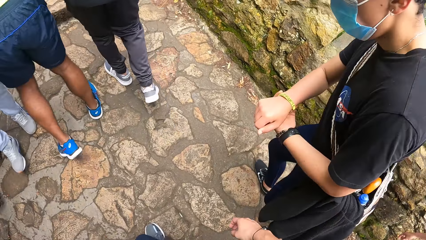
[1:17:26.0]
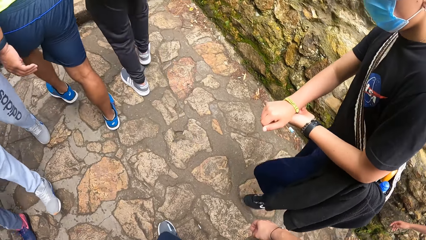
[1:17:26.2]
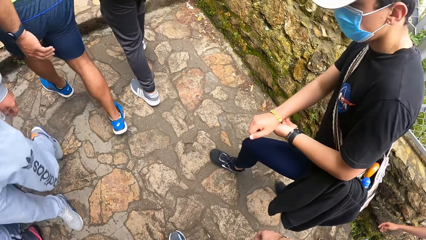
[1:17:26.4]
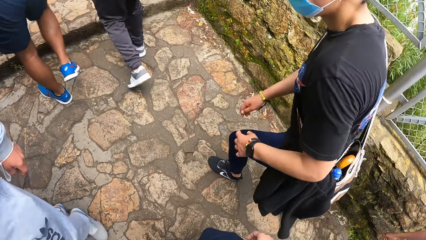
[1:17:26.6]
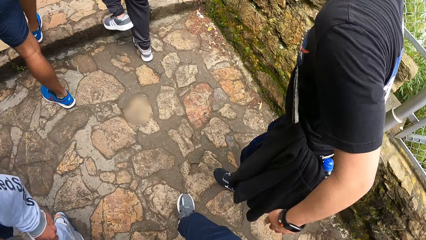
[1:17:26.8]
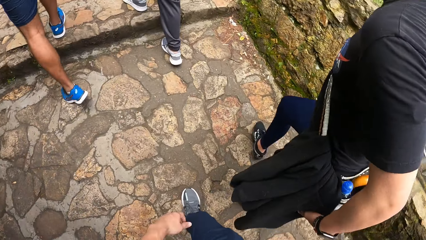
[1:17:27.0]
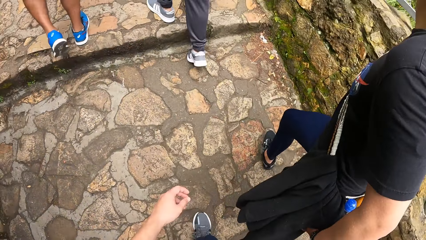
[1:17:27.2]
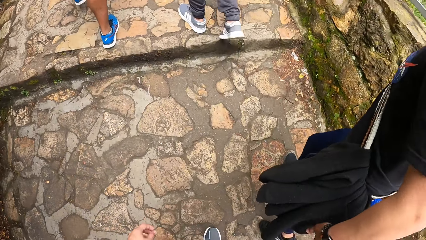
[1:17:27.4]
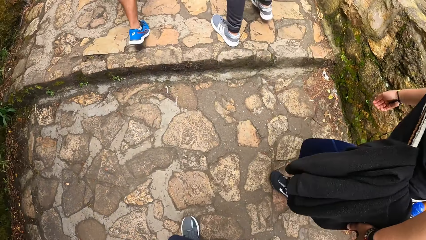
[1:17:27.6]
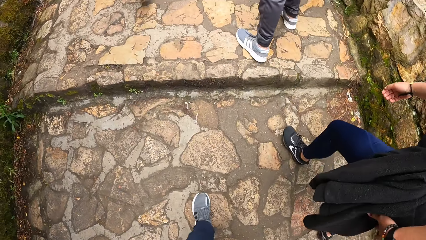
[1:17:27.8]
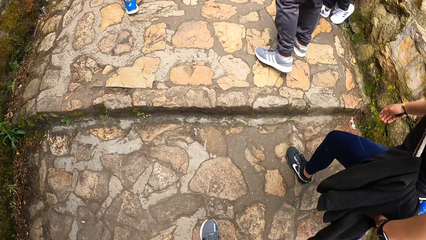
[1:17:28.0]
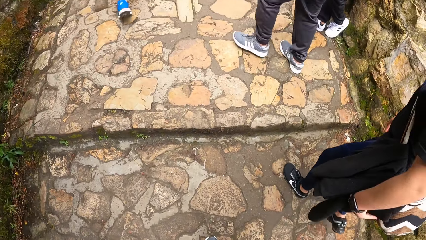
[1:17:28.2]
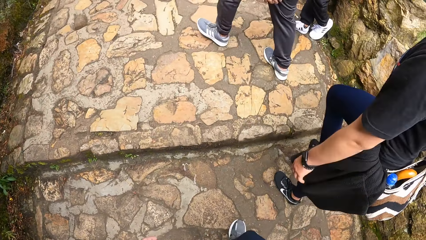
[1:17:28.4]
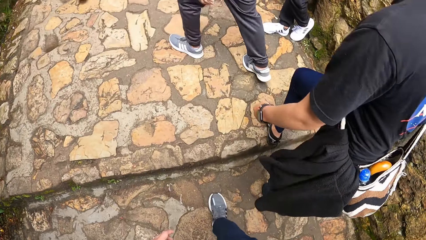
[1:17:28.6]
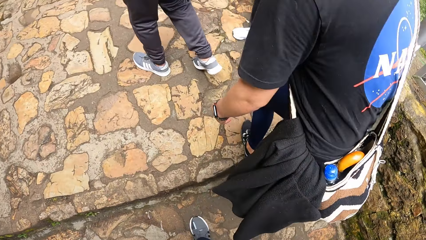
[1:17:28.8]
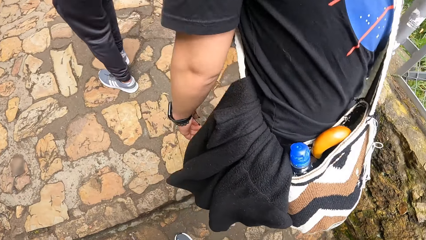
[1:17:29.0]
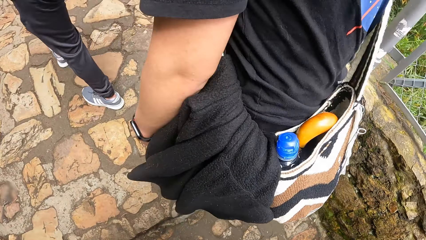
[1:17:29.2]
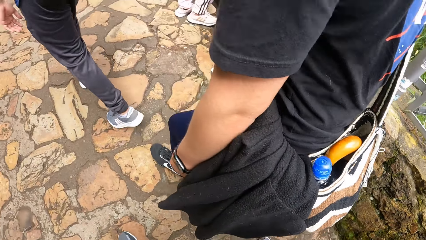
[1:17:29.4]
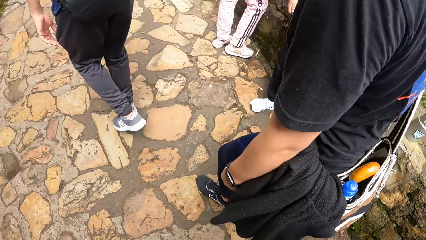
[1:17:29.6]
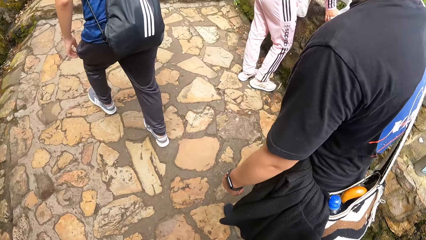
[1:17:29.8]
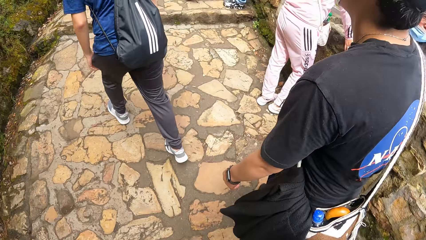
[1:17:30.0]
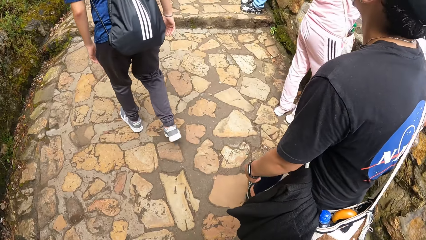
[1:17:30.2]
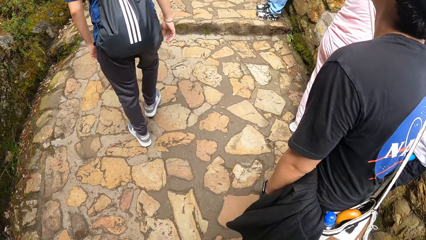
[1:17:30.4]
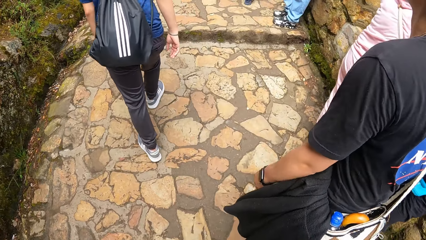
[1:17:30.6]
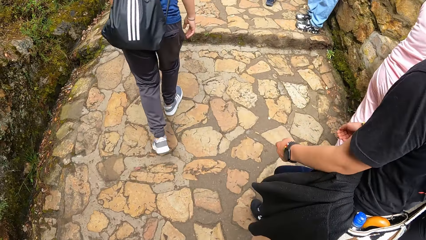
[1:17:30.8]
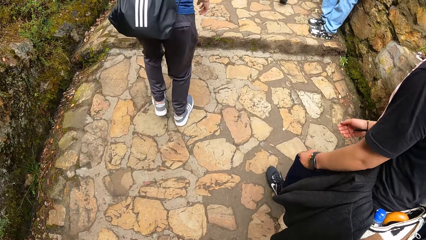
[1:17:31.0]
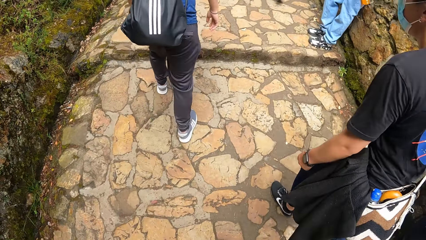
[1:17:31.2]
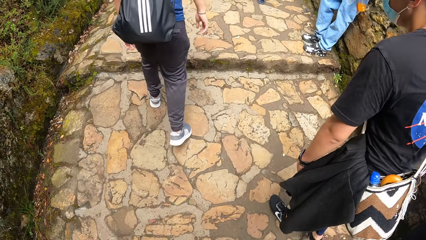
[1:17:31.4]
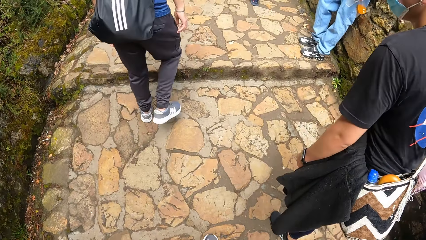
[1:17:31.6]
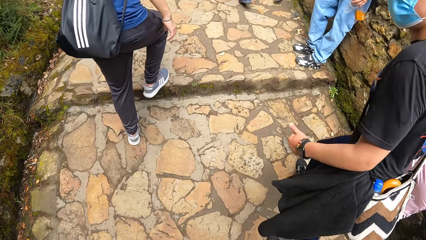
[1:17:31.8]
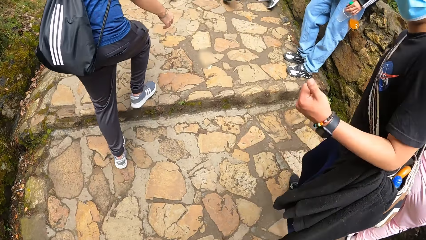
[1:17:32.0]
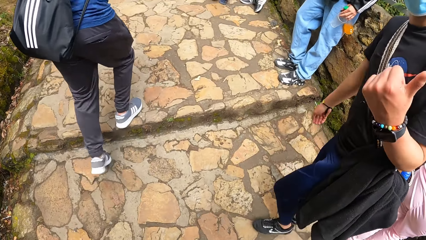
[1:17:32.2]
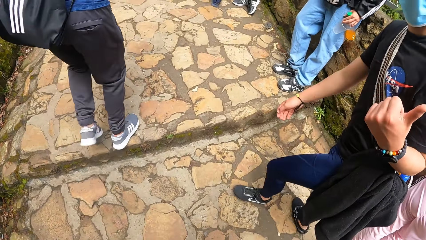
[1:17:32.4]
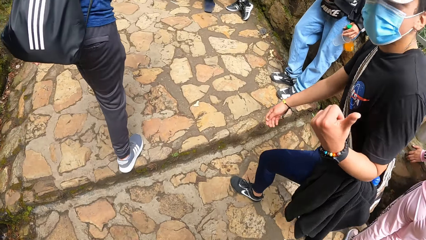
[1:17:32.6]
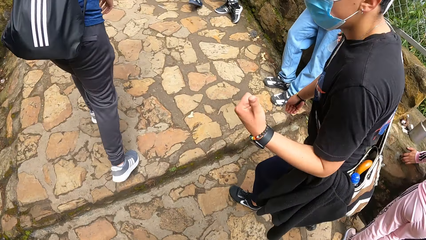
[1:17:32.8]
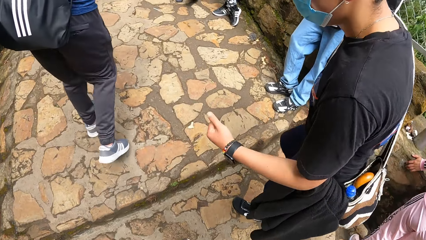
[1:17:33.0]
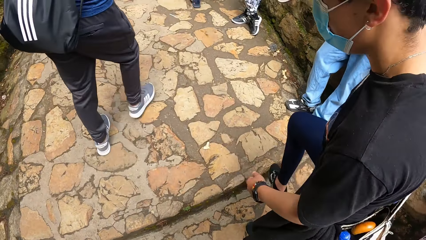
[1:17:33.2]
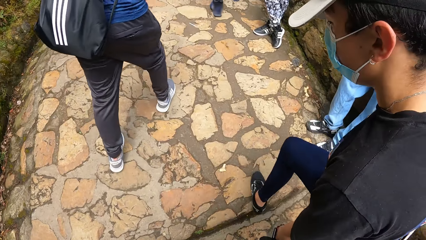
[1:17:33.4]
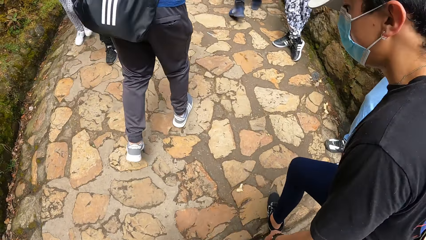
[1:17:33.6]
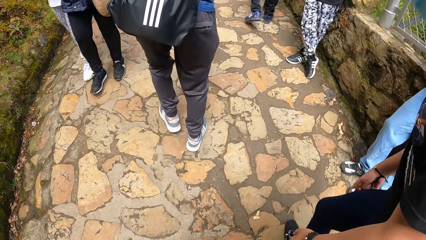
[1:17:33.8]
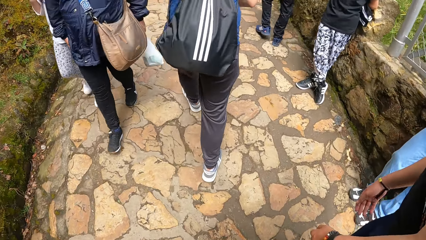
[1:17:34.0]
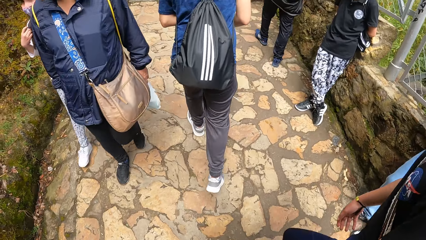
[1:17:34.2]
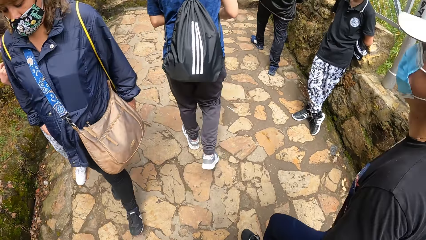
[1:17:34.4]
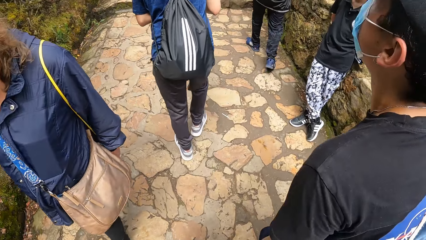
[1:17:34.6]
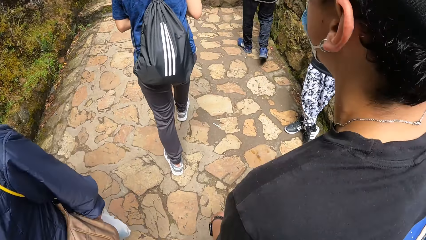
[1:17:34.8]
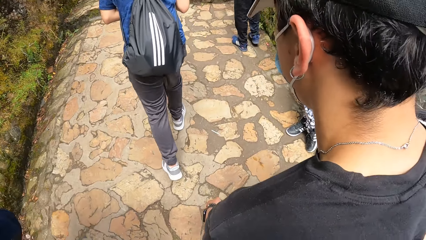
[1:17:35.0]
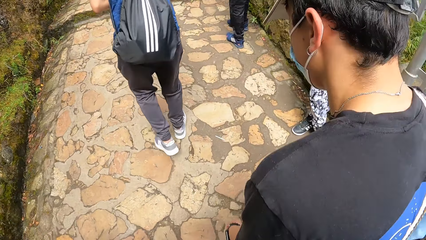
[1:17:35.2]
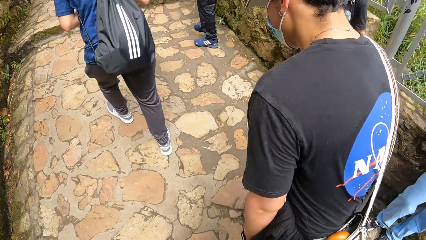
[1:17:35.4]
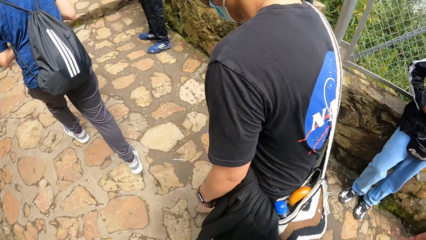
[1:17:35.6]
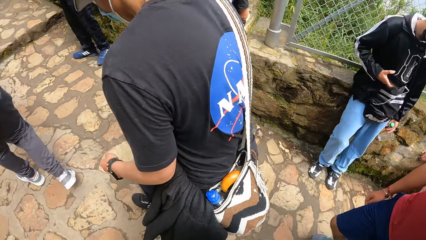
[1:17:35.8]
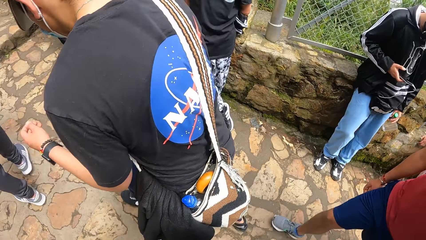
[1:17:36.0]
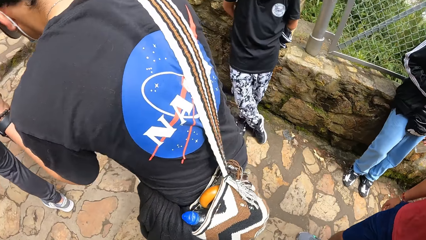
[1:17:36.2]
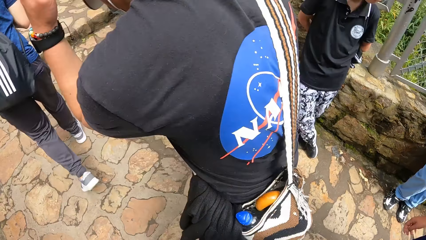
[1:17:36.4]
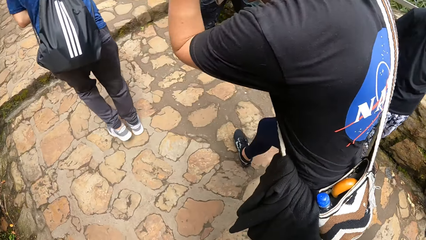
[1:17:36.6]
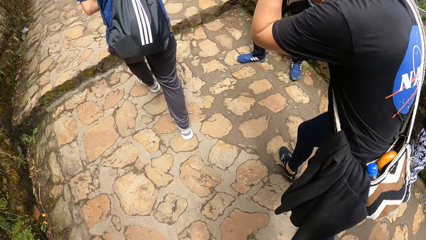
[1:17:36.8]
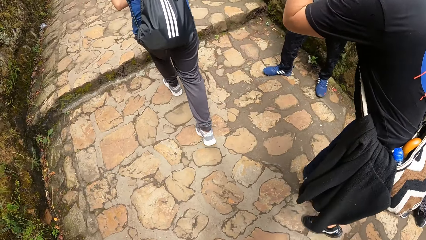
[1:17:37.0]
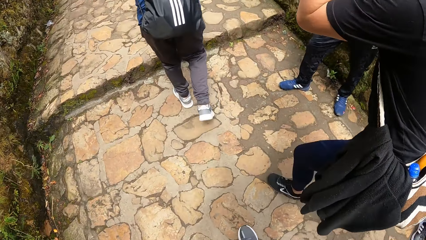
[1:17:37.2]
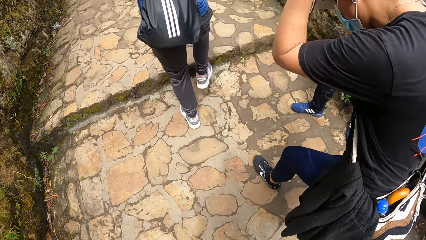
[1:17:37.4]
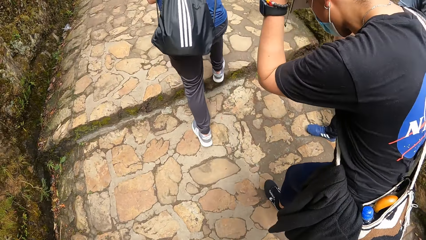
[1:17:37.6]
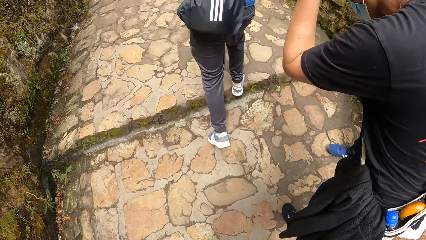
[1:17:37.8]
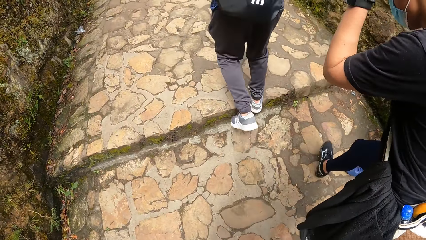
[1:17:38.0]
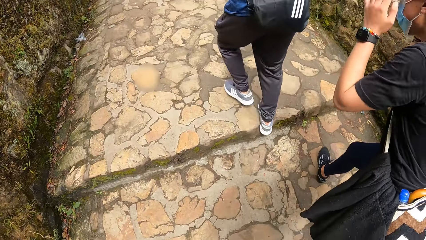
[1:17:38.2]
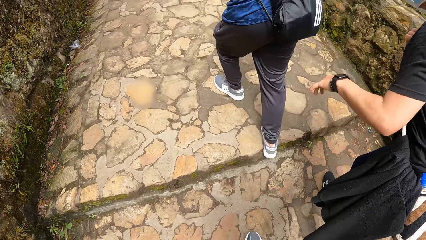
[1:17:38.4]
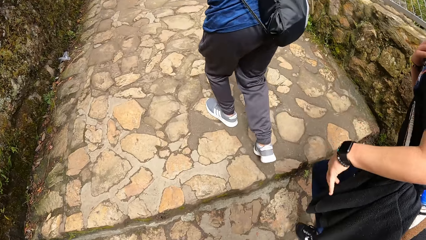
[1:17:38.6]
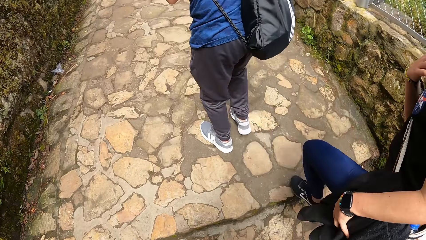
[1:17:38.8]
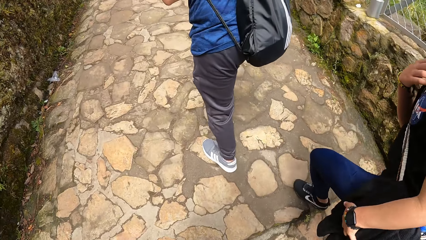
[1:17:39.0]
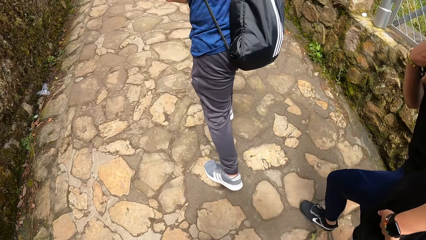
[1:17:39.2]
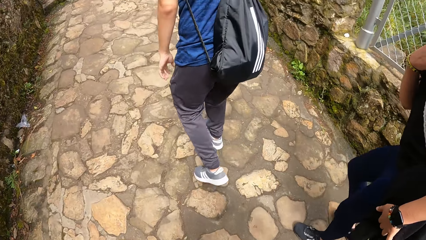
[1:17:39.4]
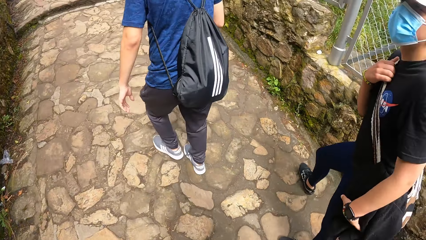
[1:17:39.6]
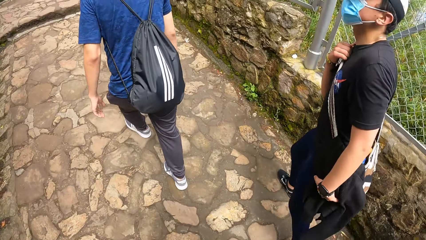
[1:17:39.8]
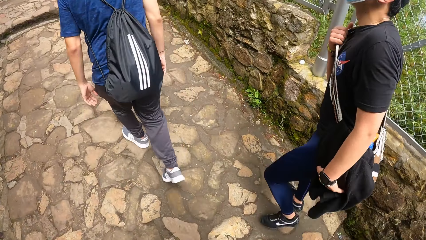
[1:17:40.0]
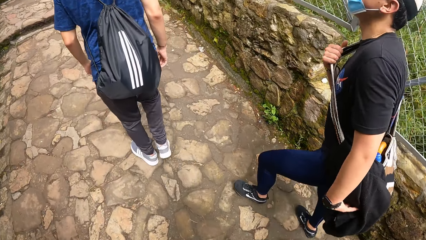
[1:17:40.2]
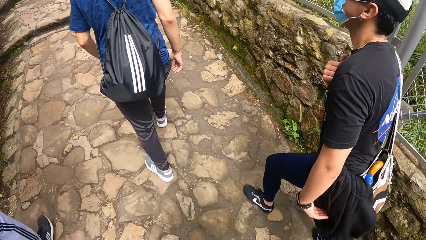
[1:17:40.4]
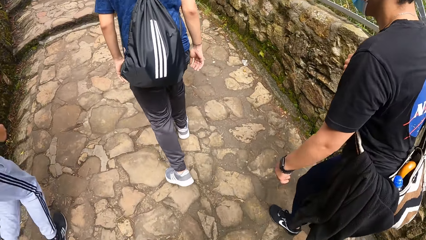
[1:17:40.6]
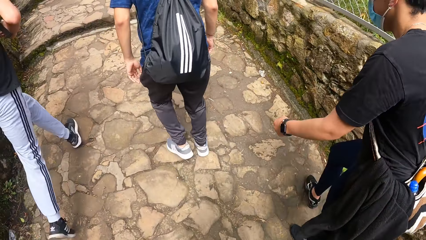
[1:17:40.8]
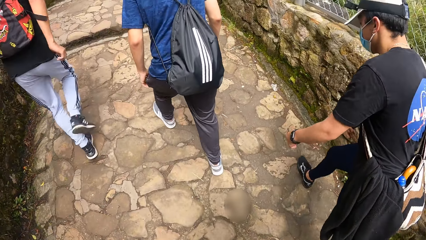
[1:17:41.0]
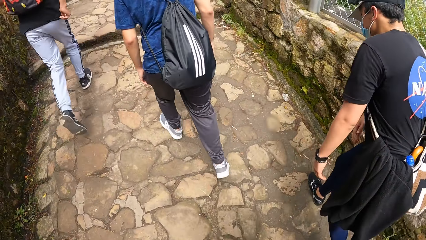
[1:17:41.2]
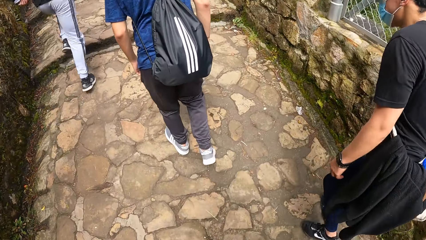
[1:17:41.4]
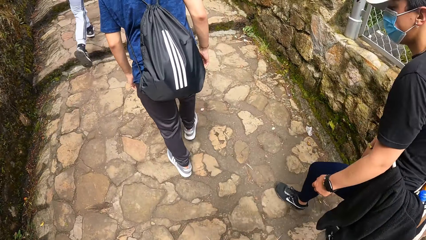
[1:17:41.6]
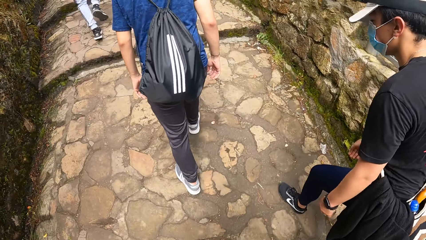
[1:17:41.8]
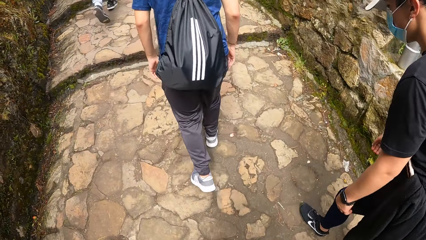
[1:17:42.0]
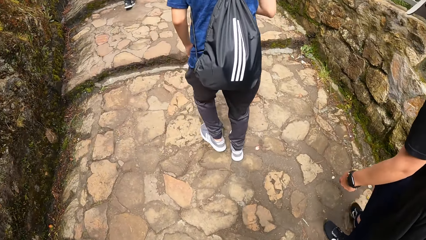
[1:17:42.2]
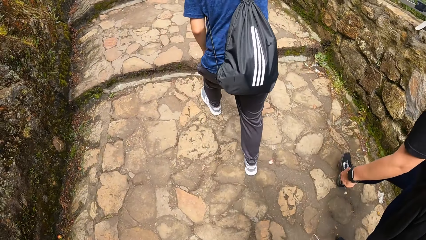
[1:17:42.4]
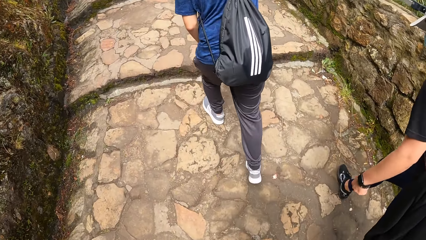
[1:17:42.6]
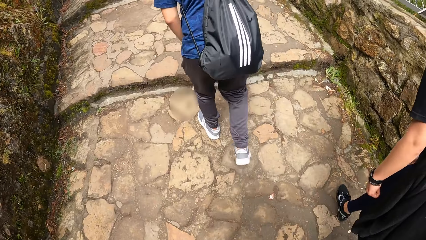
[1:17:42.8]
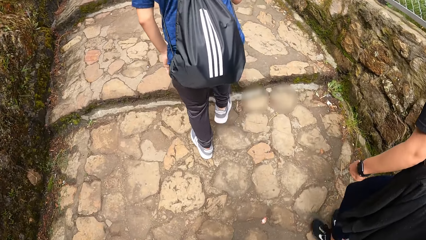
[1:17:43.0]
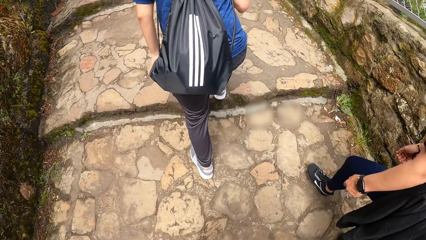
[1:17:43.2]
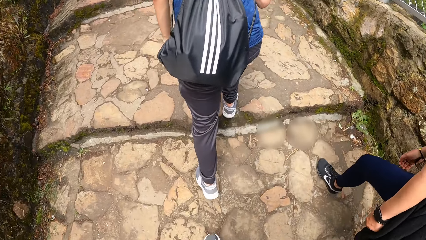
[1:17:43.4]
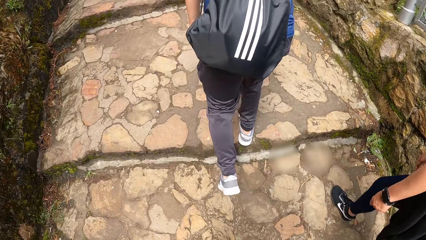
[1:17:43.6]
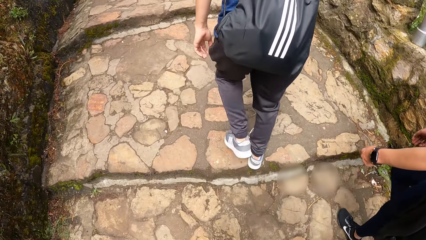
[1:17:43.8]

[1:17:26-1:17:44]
A man points a finger.
